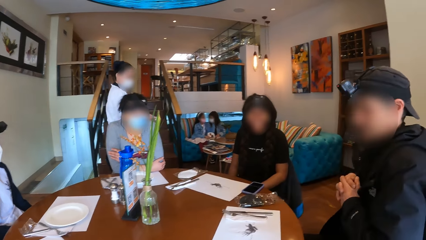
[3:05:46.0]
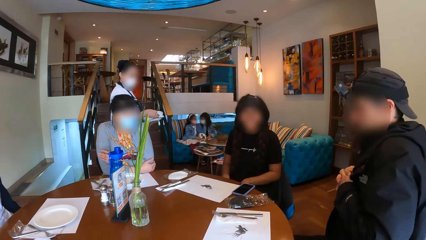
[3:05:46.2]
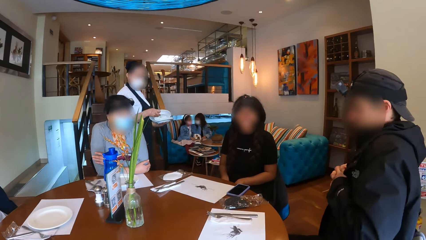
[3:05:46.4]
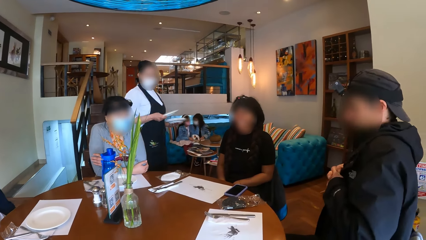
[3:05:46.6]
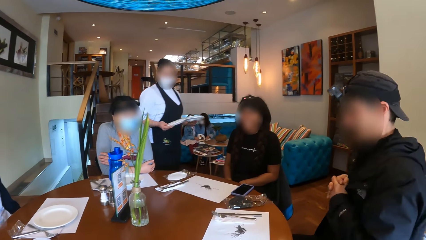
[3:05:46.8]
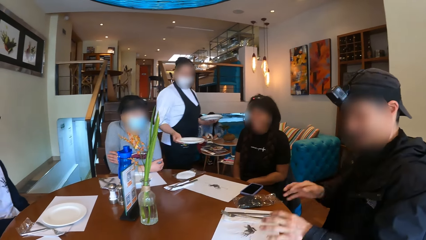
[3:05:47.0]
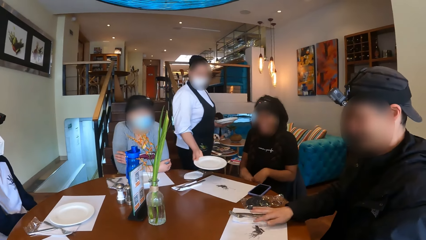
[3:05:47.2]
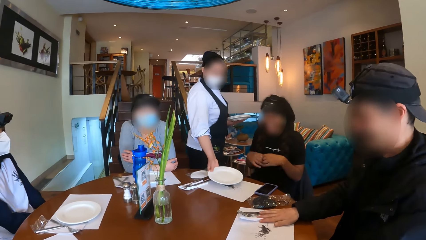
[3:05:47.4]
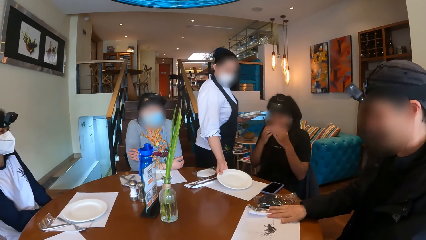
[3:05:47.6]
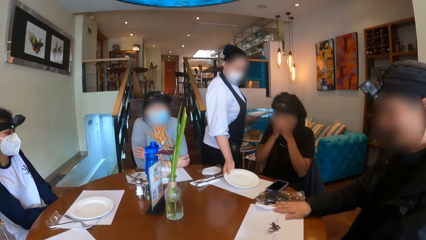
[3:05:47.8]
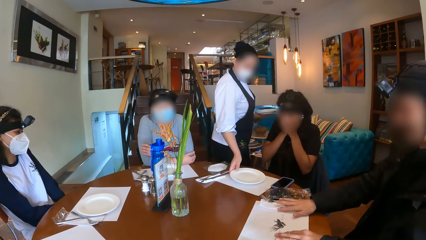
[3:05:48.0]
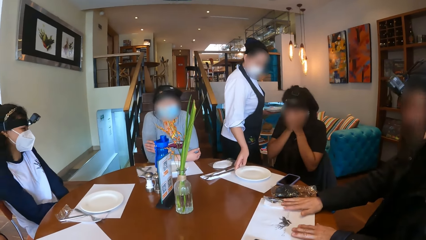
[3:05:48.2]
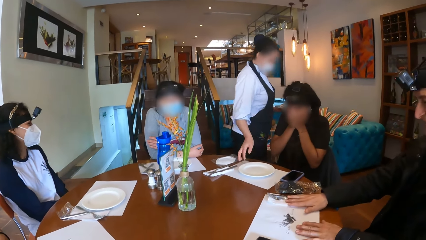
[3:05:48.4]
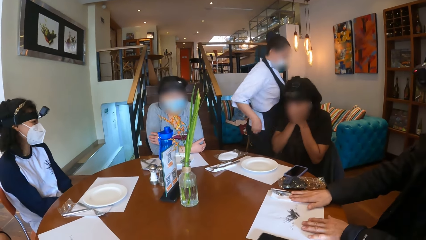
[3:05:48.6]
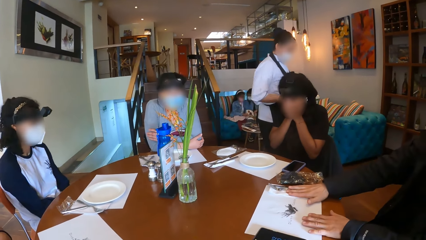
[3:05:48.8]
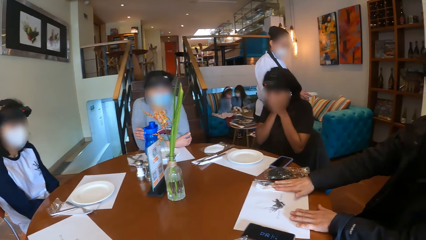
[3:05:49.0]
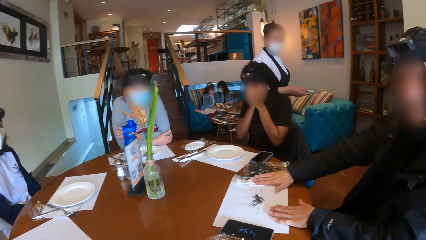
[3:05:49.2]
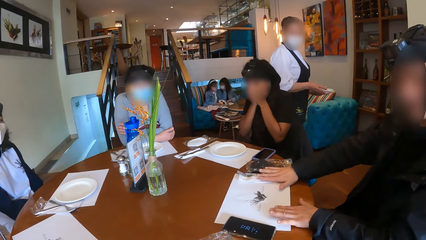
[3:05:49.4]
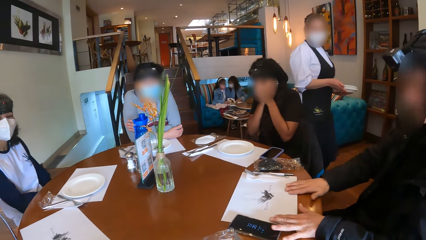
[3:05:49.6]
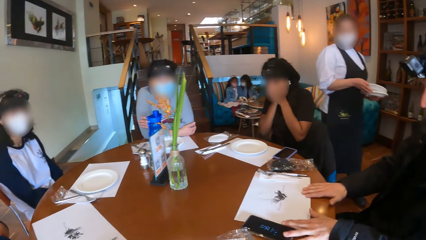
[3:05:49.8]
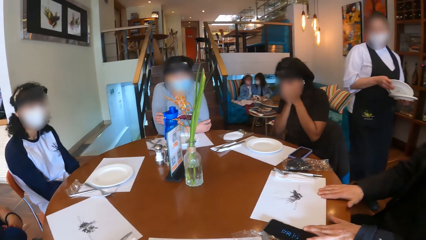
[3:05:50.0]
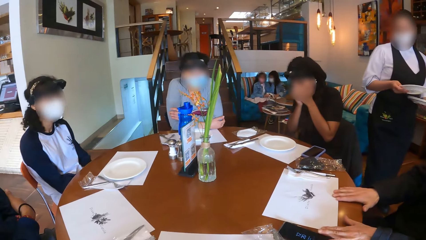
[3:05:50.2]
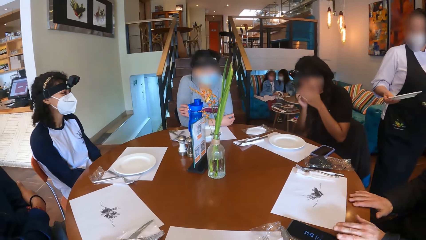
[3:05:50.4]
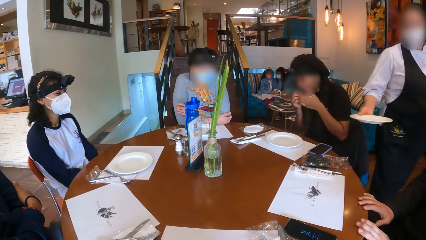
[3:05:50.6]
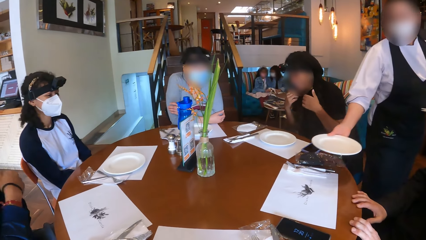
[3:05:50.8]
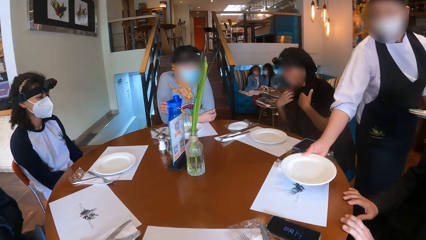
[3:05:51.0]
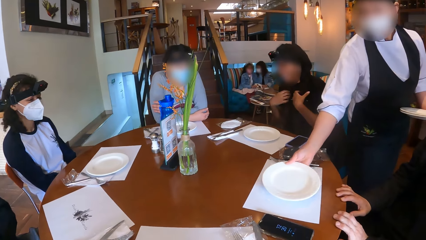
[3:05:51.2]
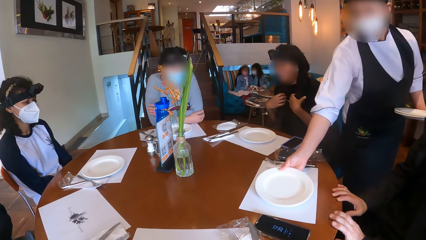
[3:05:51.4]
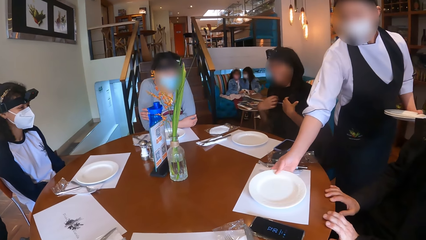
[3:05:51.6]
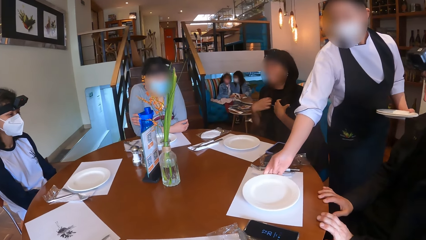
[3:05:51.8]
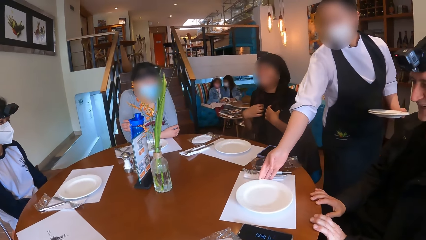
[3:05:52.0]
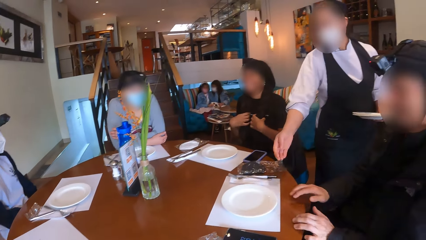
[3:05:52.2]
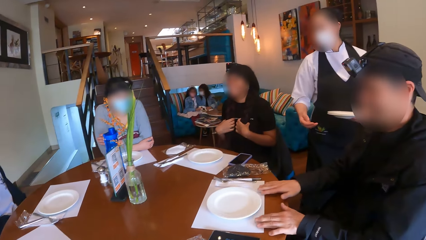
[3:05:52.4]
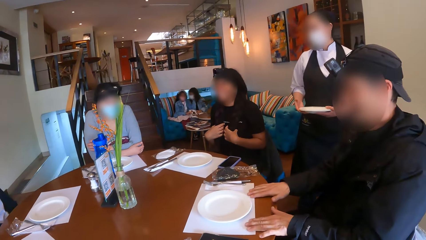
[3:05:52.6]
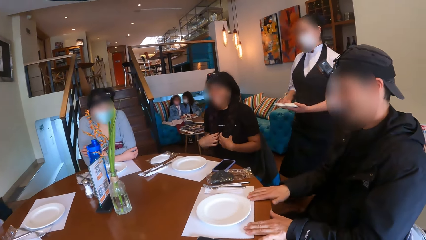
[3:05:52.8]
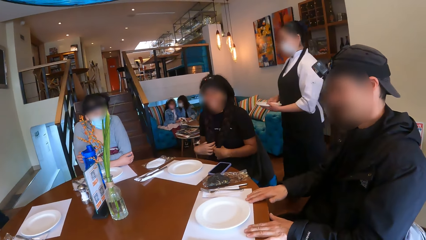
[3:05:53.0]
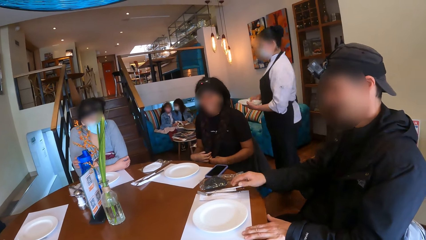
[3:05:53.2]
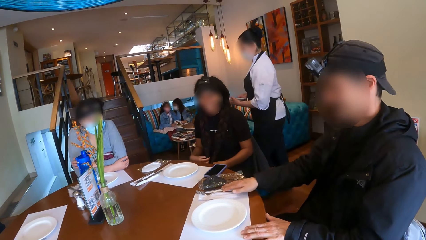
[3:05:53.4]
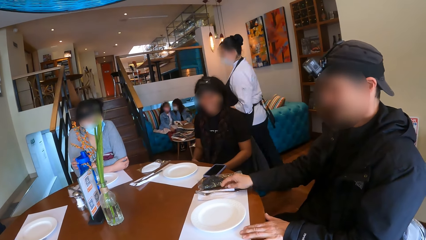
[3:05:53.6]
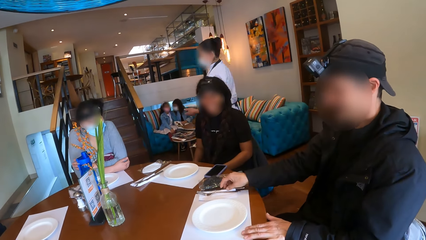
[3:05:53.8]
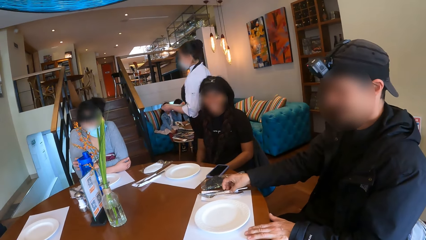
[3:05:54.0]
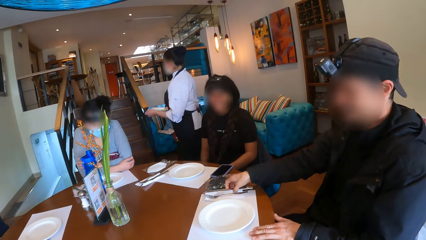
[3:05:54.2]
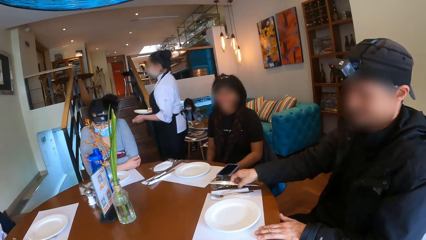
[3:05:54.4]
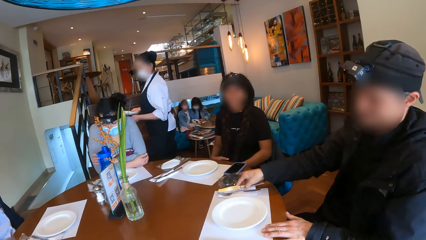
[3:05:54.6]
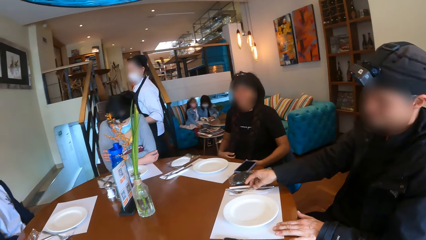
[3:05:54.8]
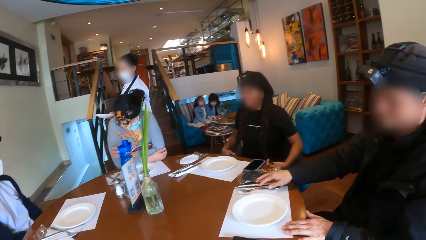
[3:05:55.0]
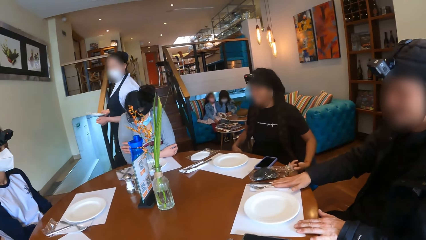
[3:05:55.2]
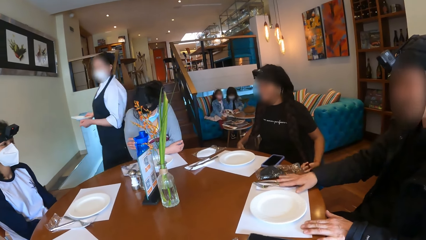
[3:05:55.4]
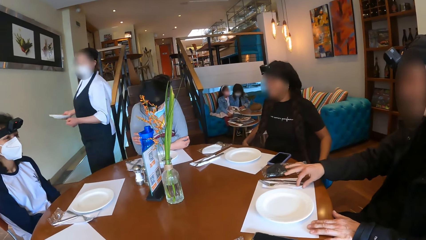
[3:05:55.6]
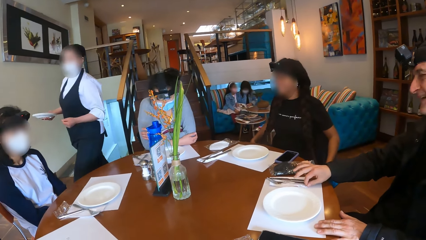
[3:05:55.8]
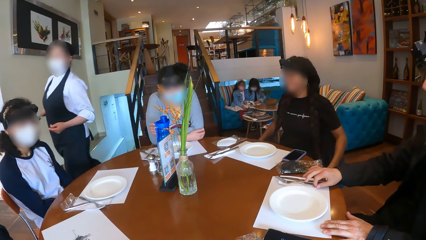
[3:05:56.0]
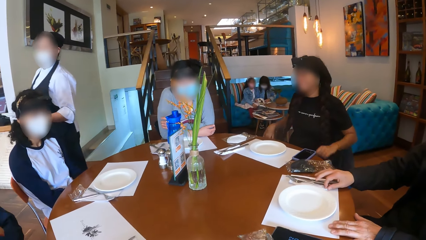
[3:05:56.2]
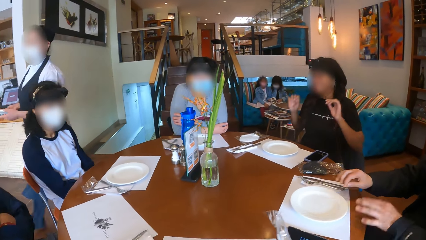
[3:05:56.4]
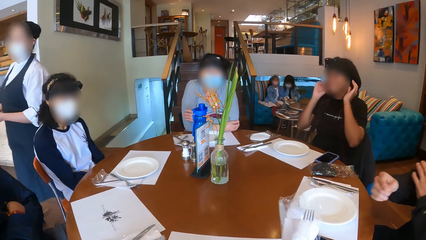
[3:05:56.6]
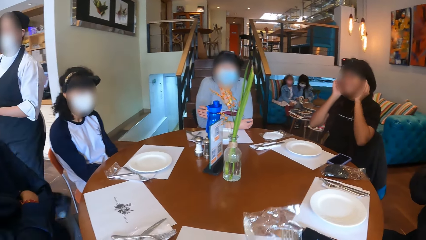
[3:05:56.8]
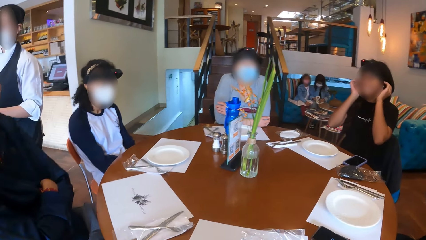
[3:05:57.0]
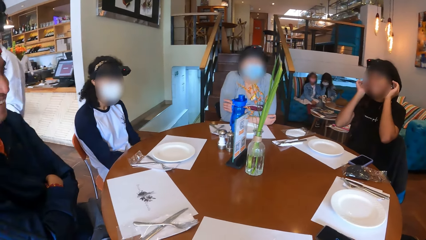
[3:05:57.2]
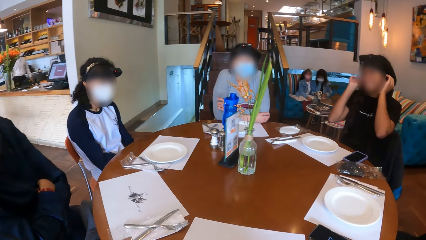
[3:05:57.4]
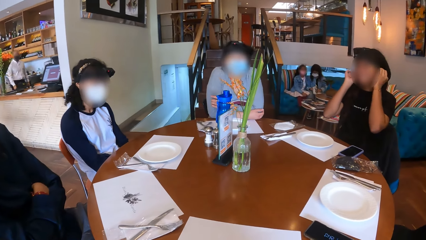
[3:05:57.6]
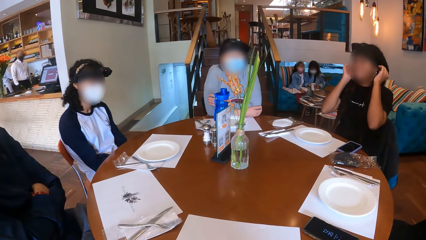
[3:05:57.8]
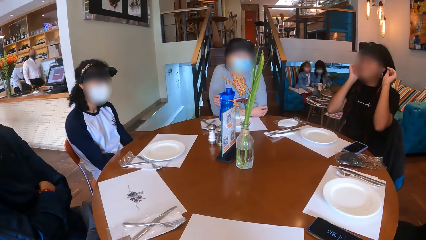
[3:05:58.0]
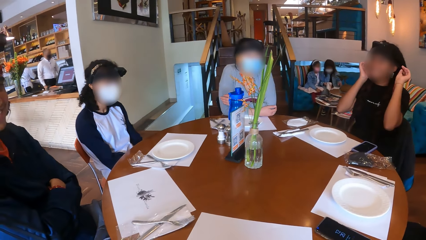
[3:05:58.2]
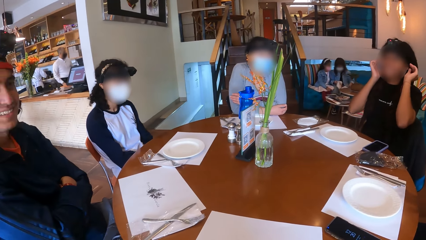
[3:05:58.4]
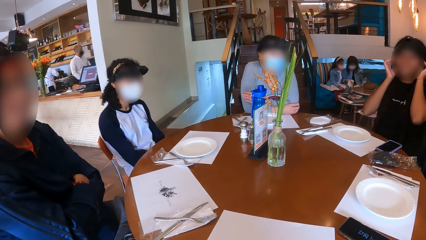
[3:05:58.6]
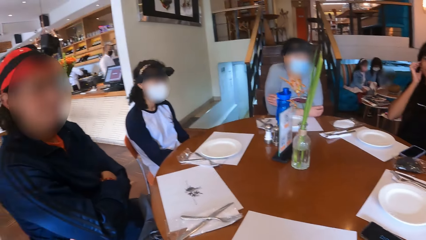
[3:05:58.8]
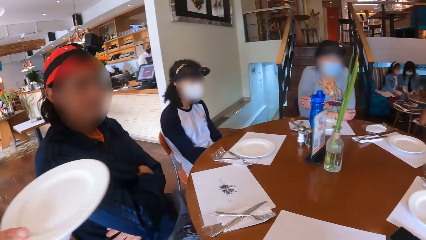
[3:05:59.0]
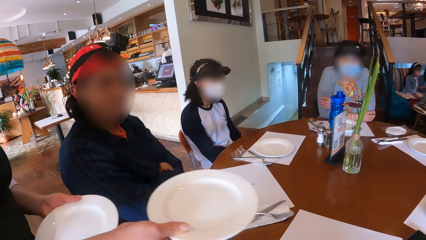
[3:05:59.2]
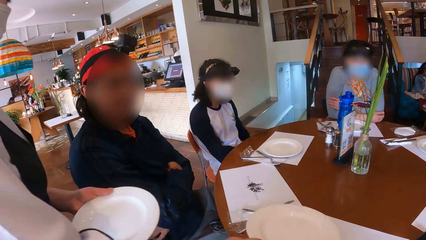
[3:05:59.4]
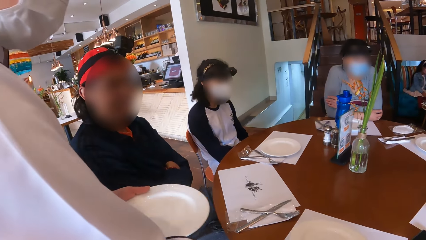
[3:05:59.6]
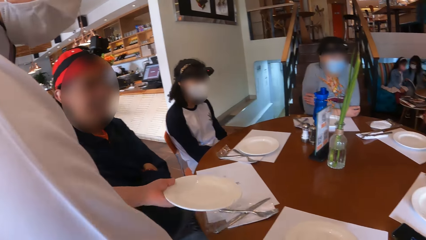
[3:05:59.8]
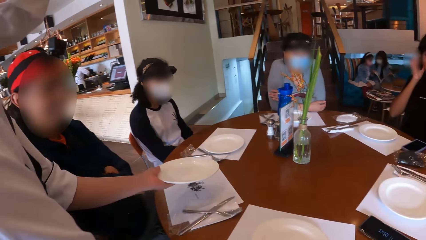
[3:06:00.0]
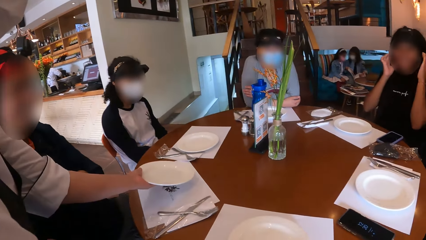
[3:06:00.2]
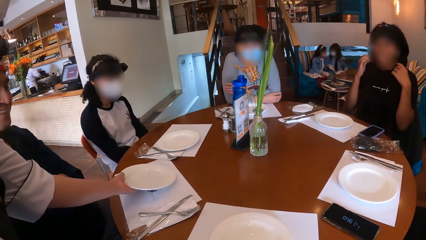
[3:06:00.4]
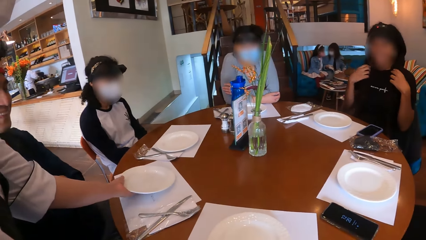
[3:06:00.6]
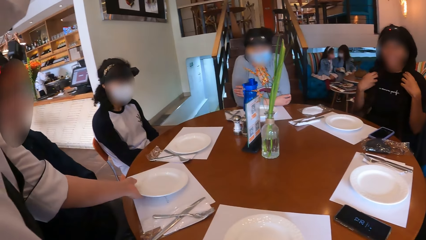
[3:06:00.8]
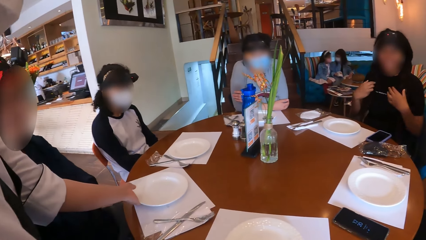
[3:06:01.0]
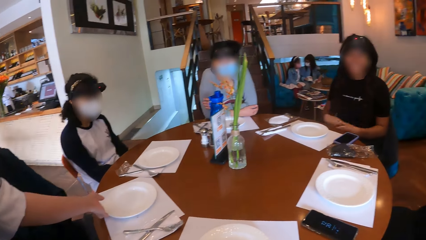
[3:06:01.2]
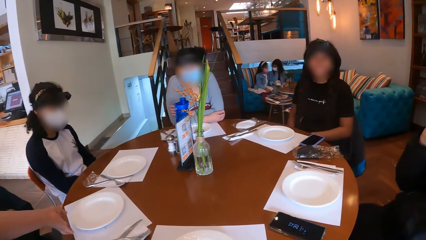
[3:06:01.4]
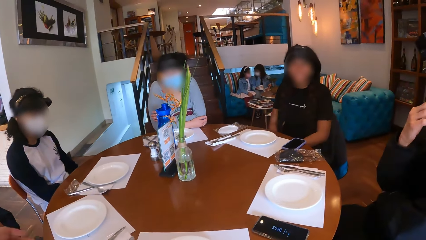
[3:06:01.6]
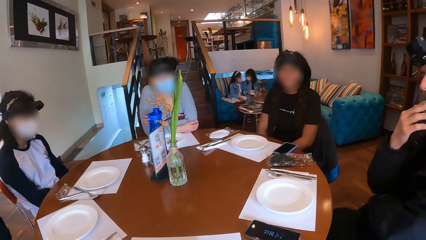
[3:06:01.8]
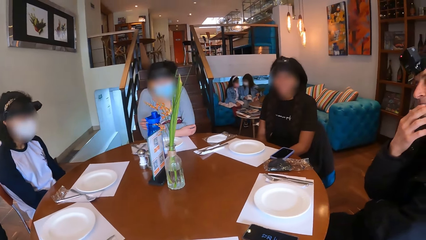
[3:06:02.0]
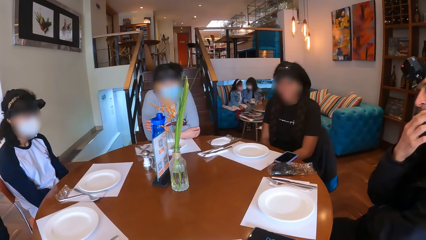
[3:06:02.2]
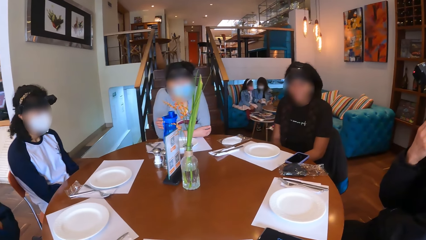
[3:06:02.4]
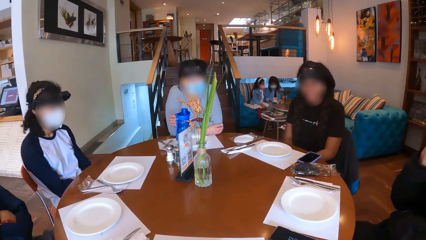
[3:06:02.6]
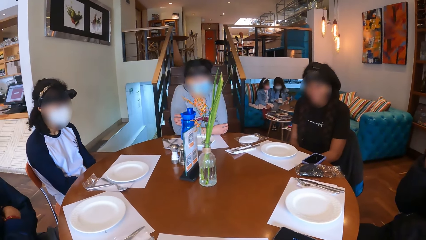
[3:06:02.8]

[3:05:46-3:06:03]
A woman picks a plate from her left hand with her right hand. A man moves hands. The woman drops the plate on the table with her right hand. The man adjusts a fork and a knife on the table with his right hand. The woman picks a plate from her left hand with her right hand and drops the plate on the table with her right hand. The man adjusts a table mat on the table with both hands. The woman moves around the table. The man touches the fork and the knife on the table with his right hand. The man moves the fork. The woman walks around. The woman drops a plate on the table with her right hand. The woman drops a plate on the table with her left hand.
